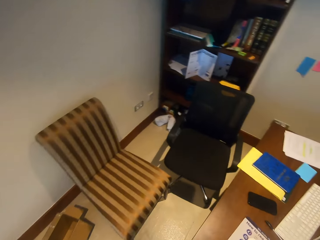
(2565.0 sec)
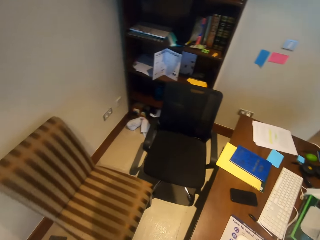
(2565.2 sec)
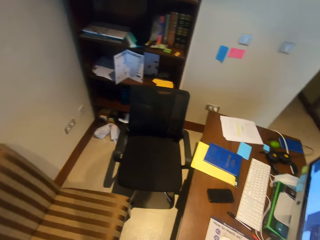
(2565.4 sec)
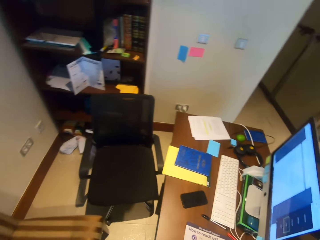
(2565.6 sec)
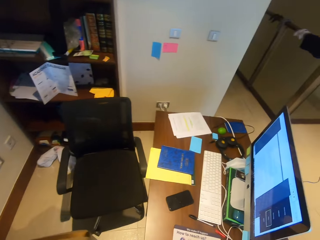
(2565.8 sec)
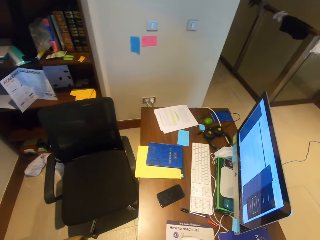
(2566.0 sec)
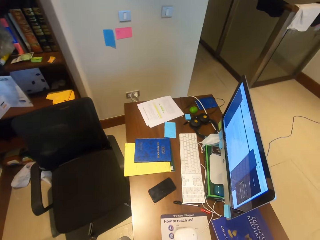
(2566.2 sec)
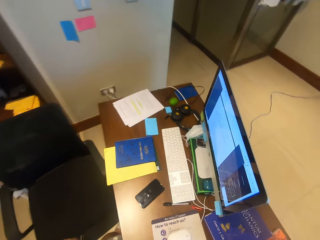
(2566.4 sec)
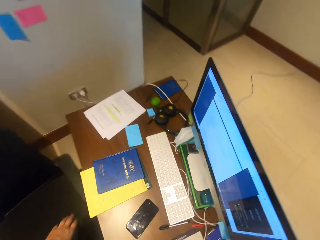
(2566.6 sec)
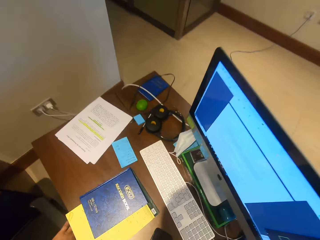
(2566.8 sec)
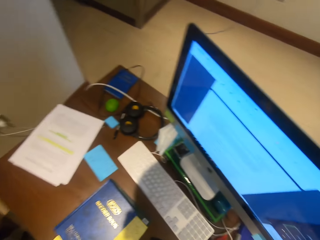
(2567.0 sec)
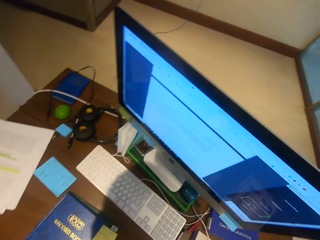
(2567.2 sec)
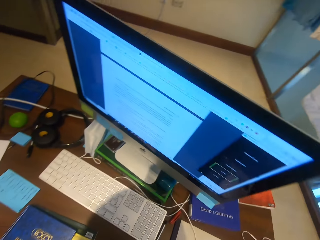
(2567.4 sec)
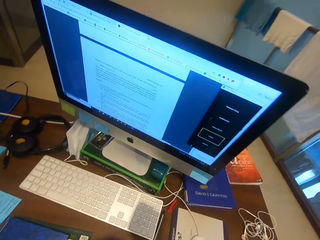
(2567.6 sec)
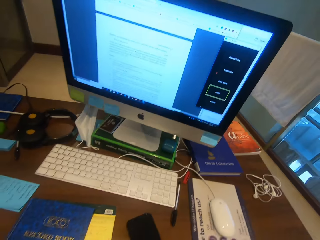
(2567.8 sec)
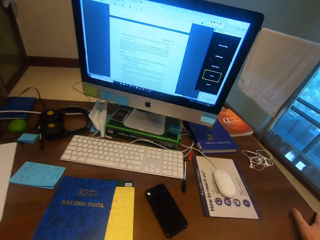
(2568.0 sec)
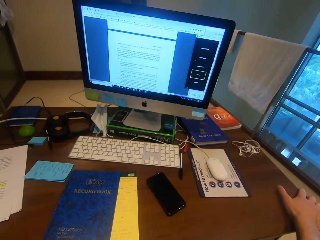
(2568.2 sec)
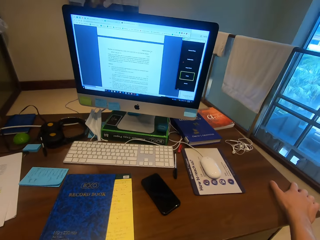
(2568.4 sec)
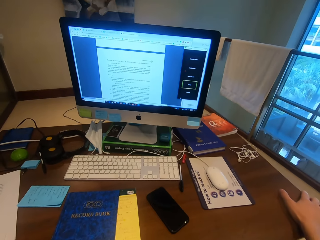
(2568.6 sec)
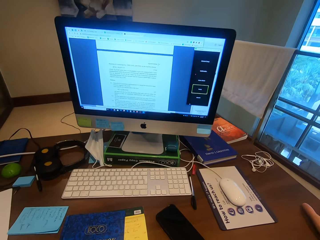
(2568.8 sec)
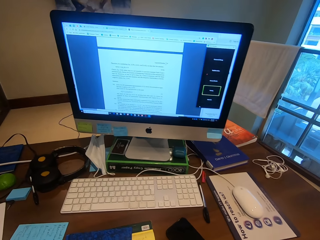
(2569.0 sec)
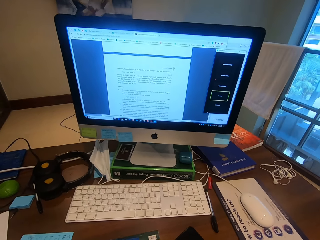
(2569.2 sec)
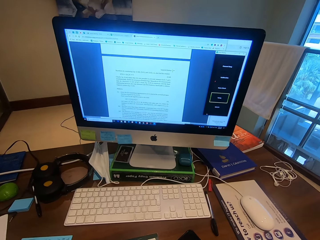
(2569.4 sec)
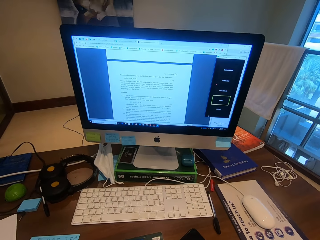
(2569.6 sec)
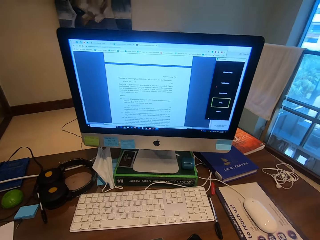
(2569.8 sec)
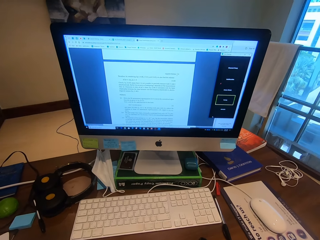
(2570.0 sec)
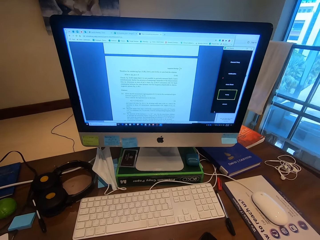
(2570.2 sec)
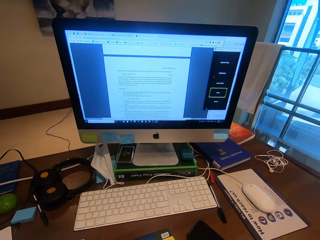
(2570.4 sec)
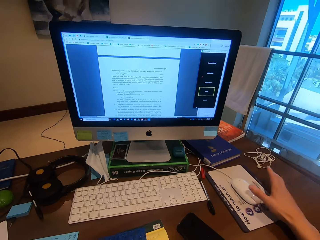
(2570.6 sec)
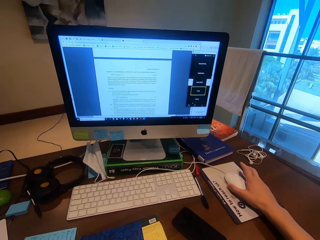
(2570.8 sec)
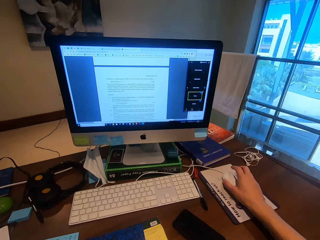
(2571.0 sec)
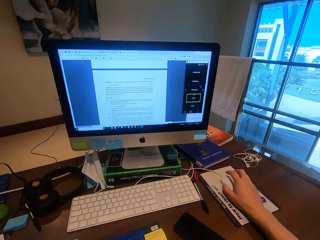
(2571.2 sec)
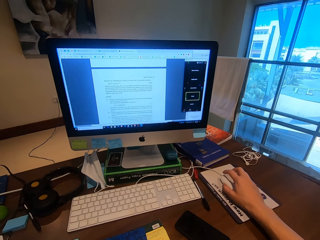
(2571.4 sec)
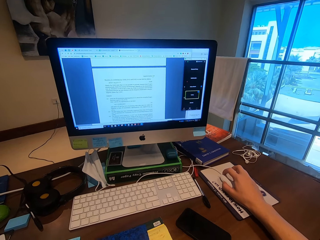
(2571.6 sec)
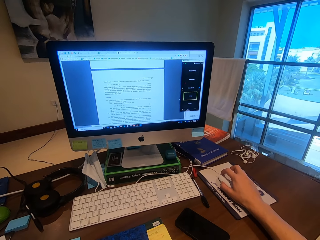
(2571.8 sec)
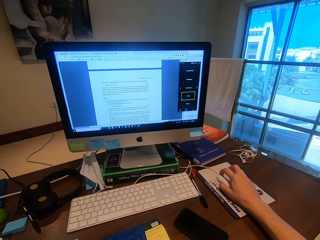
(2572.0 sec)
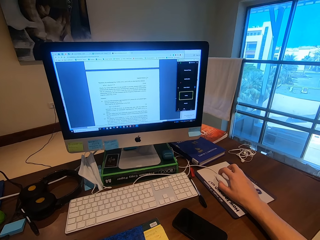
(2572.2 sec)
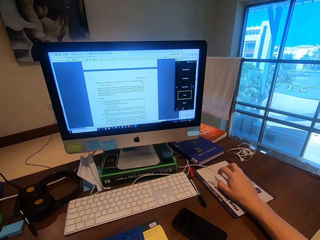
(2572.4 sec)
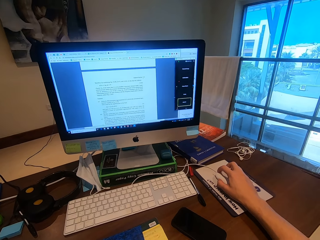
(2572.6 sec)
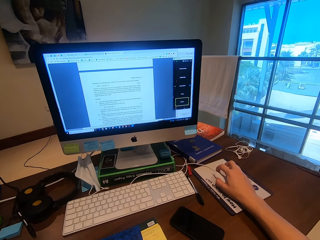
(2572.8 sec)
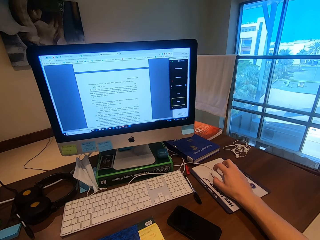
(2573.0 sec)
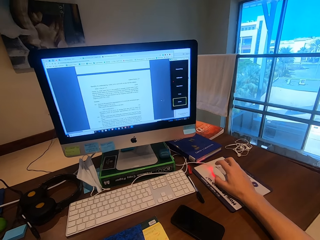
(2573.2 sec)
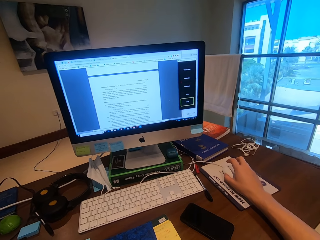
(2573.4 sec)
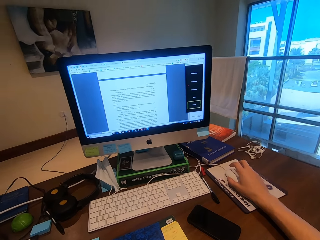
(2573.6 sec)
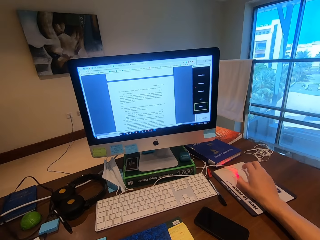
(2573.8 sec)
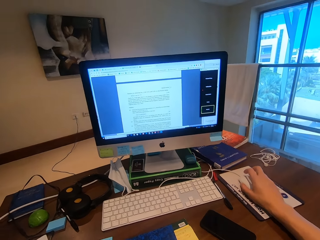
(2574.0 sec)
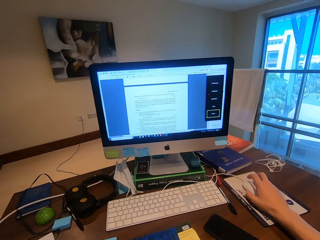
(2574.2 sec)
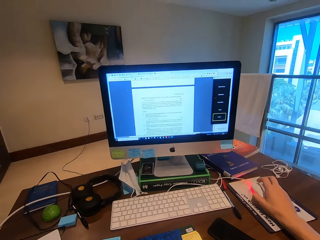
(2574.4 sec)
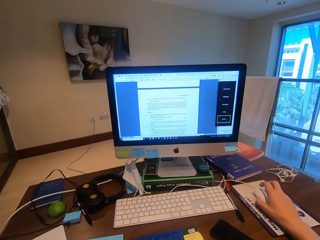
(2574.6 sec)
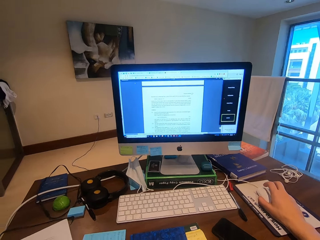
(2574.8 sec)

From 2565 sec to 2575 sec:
The camera wearer sits down. They operate the computer and hold the mouse.

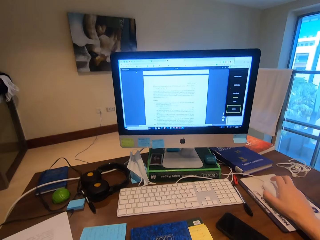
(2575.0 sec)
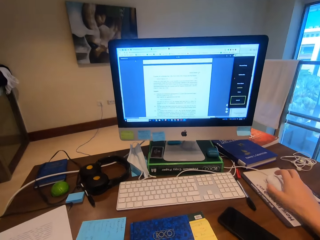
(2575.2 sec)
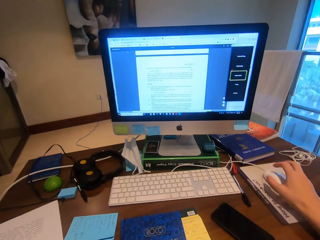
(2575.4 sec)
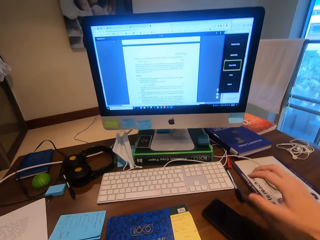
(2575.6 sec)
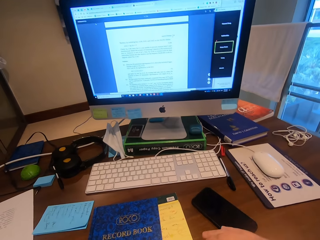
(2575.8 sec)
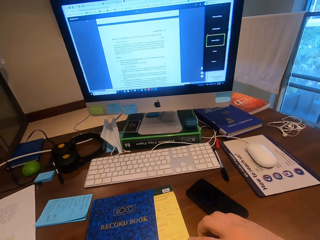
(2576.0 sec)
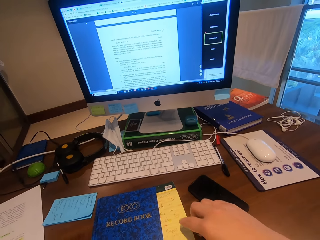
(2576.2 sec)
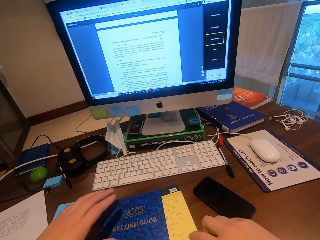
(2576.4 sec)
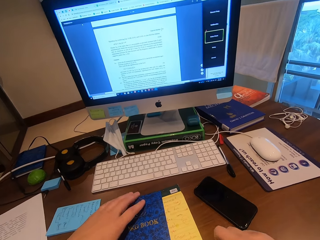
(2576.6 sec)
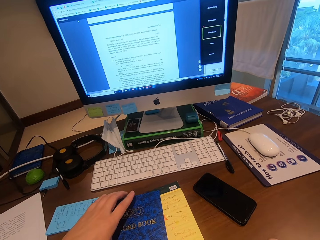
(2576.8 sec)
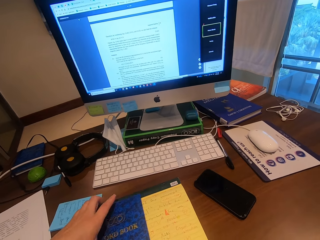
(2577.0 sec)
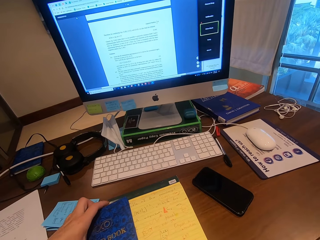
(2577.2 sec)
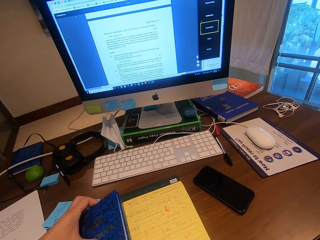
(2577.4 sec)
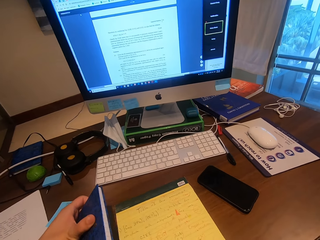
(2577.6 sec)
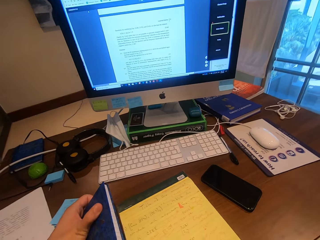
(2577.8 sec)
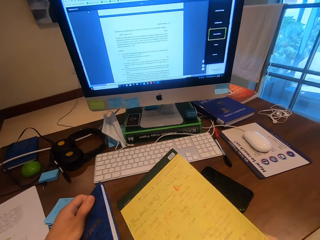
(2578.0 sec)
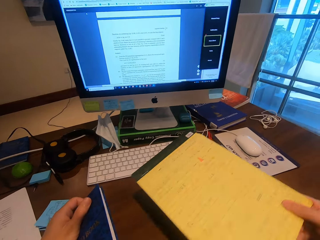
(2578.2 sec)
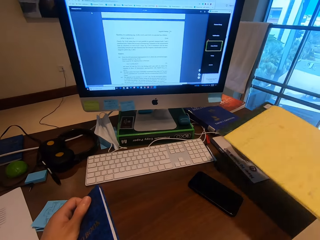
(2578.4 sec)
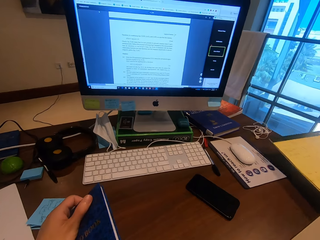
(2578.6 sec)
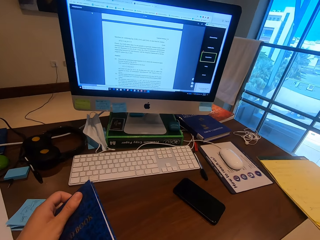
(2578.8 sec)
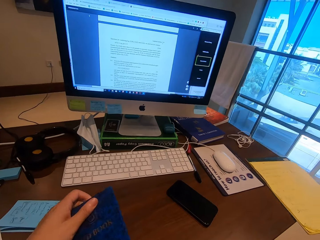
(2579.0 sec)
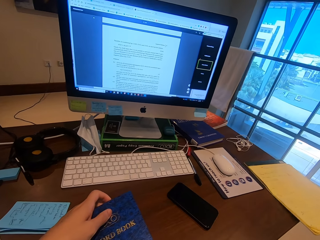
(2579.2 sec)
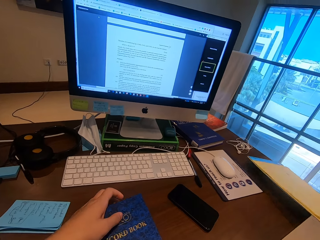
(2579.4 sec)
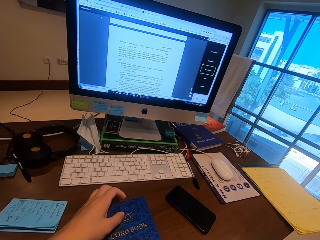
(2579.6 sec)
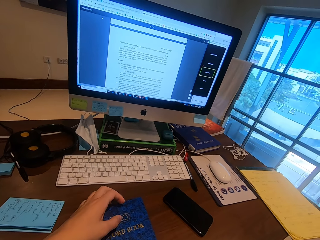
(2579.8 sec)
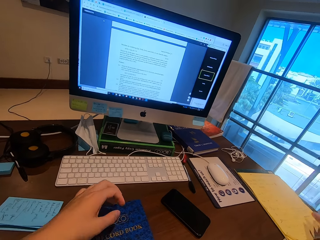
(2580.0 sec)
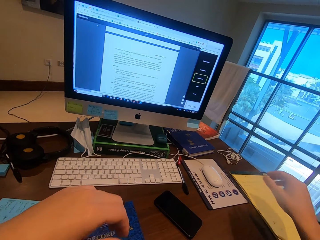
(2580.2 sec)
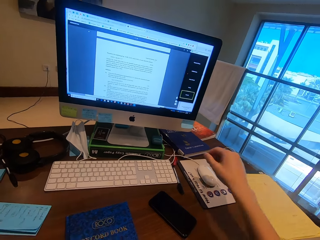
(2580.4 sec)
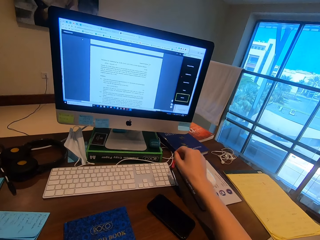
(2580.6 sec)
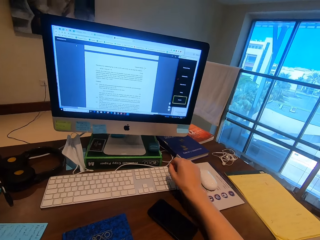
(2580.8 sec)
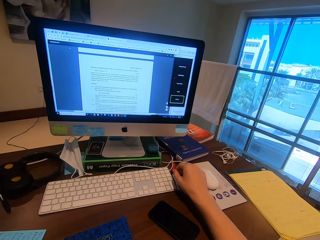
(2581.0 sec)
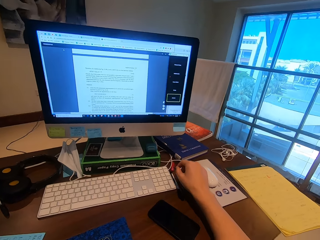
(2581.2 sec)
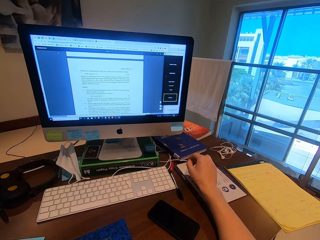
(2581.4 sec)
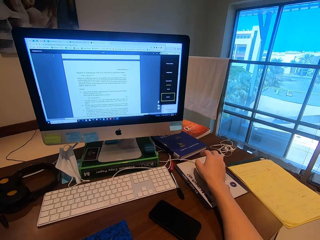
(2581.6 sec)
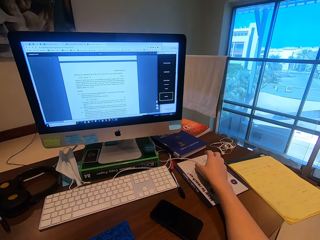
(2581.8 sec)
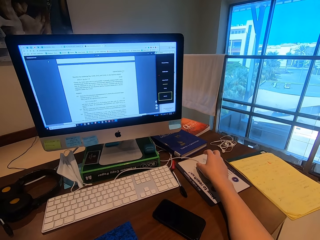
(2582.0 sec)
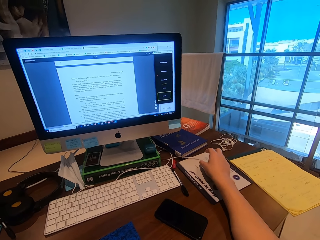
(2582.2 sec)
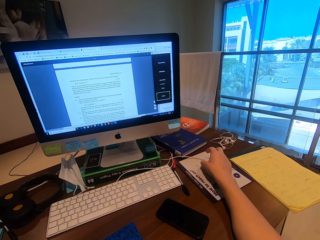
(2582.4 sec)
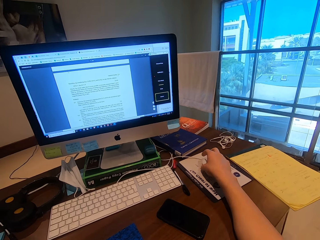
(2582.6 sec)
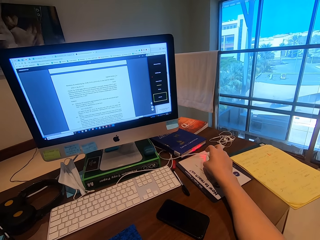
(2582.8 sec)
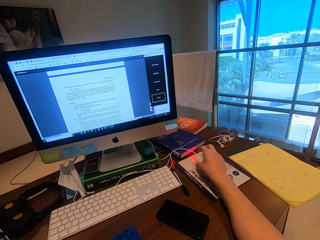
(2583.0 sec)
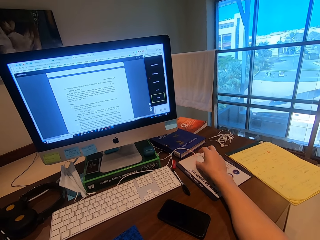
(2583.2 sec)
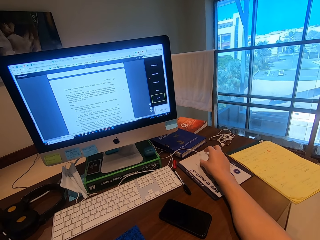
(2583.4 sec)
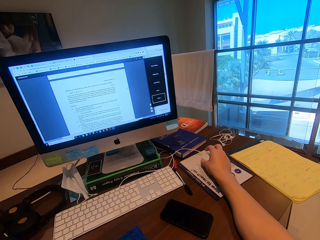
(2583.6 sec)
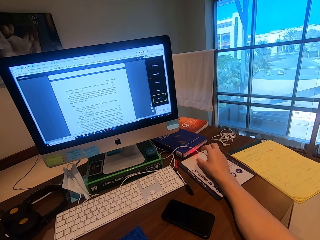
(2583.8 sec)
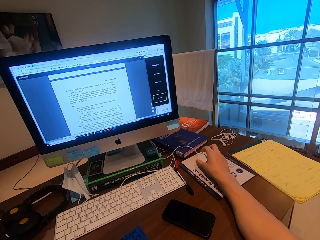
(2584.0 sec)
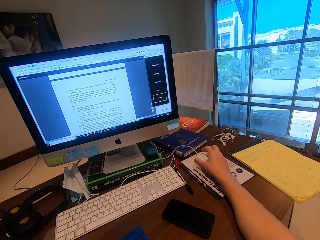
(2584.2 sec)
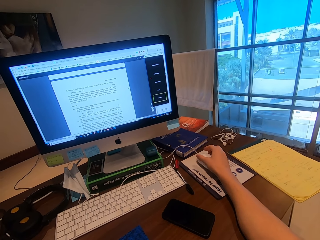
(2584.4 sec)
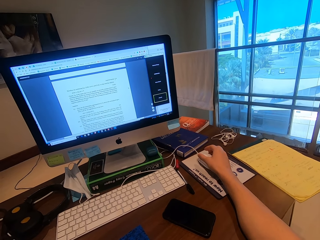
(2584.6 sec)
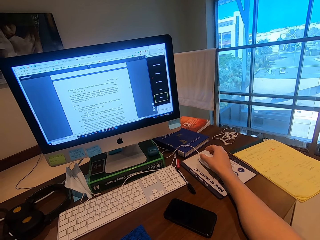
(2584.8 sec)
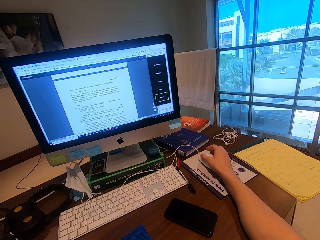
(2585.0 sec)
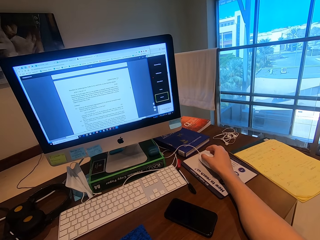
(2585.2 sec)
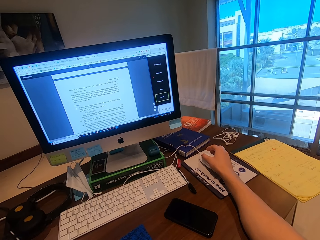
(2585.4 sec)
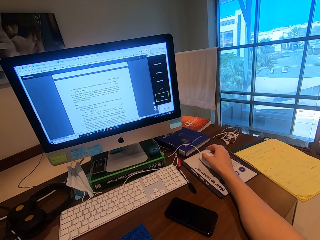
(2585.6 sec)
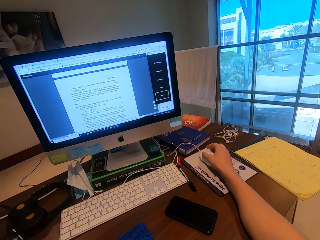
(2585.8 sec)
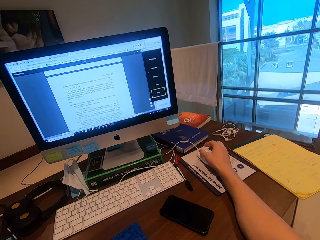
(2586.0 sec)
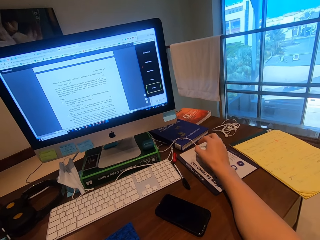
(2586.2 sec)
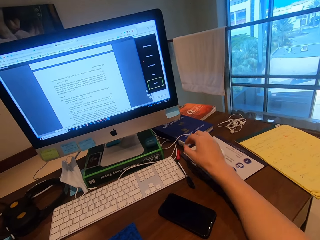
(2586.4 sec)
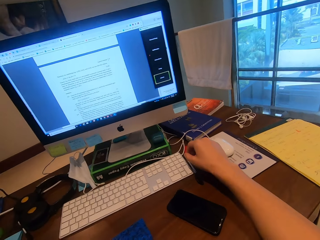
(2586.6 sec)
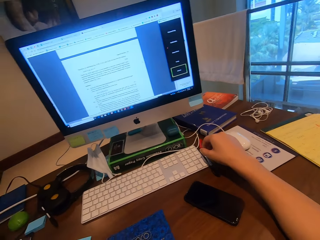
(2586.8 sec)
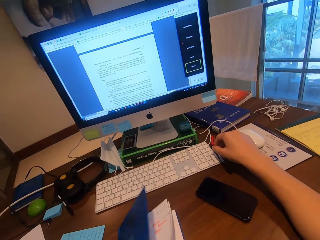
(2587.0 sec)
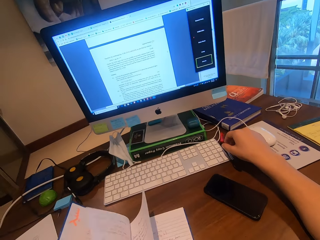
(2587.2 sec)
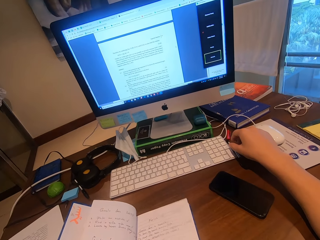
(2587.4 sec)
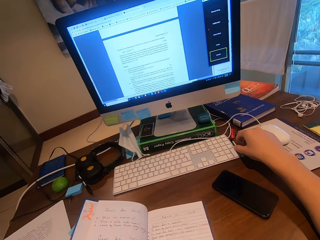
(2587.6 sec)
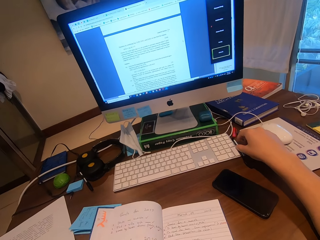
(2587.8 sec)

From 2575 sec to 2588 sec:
The camera wearer moves the file away. They grab a notepad. They hold the mouse. They open the book.
